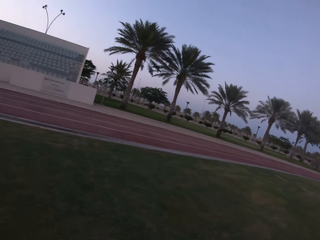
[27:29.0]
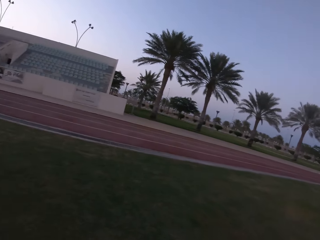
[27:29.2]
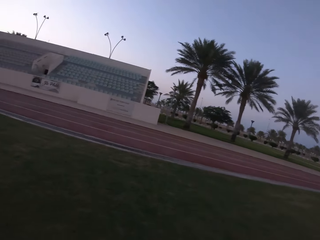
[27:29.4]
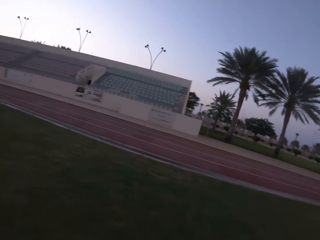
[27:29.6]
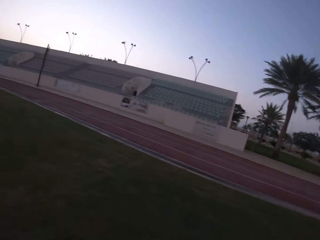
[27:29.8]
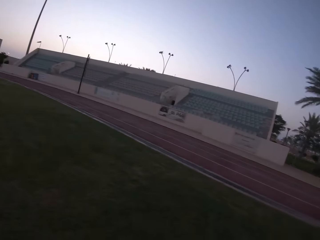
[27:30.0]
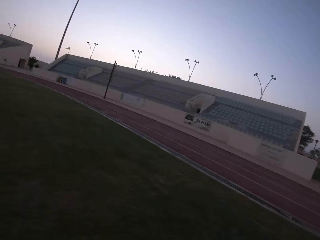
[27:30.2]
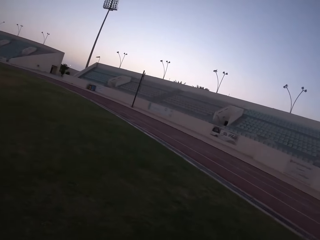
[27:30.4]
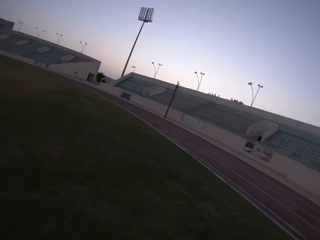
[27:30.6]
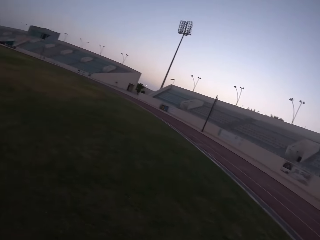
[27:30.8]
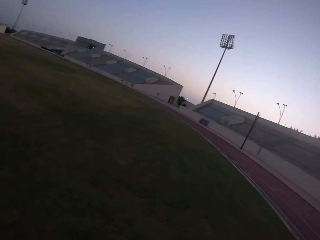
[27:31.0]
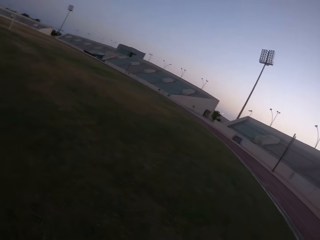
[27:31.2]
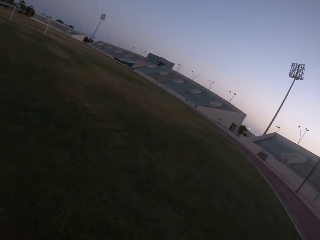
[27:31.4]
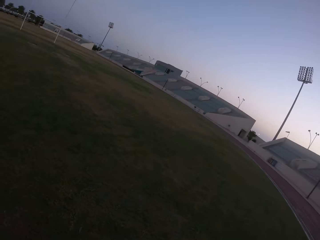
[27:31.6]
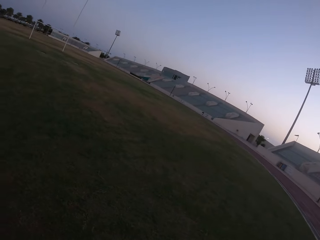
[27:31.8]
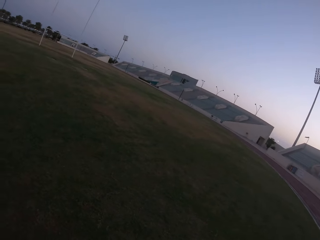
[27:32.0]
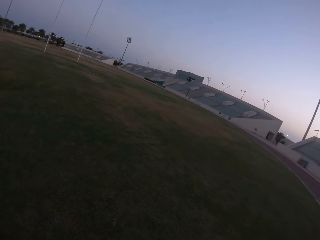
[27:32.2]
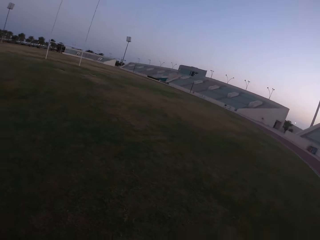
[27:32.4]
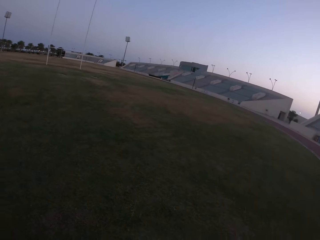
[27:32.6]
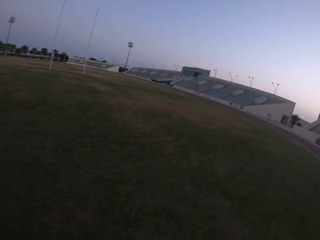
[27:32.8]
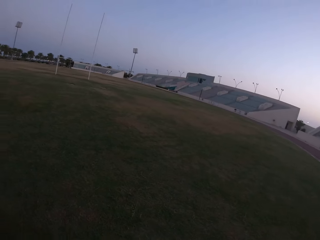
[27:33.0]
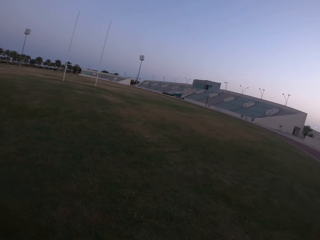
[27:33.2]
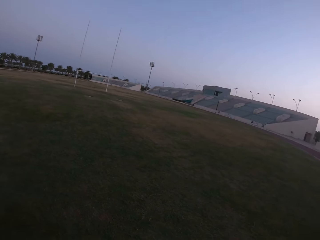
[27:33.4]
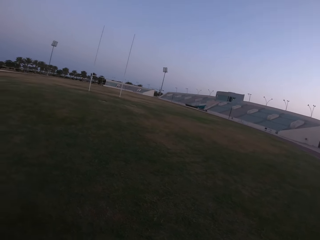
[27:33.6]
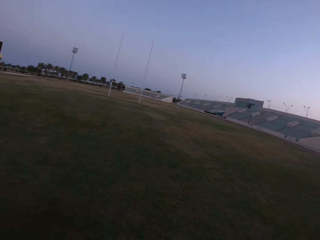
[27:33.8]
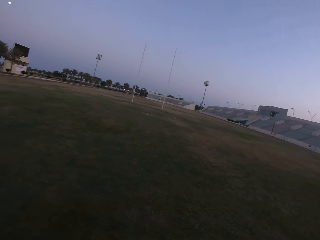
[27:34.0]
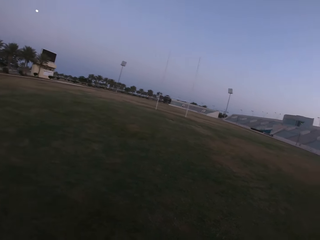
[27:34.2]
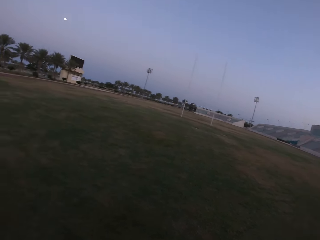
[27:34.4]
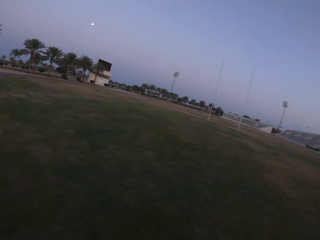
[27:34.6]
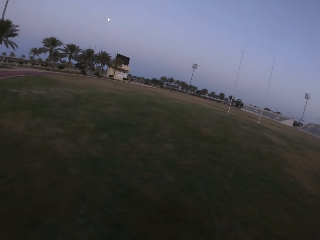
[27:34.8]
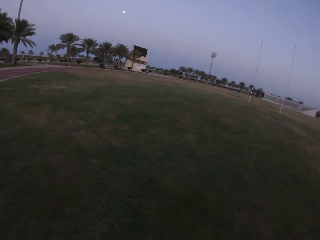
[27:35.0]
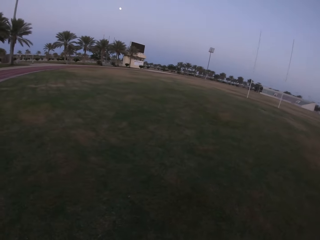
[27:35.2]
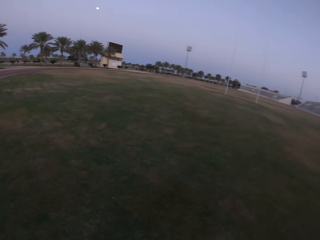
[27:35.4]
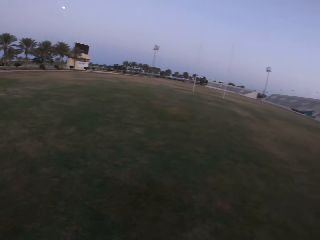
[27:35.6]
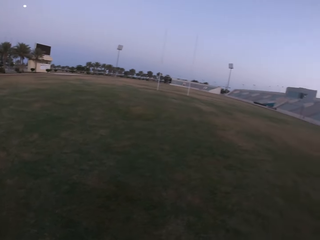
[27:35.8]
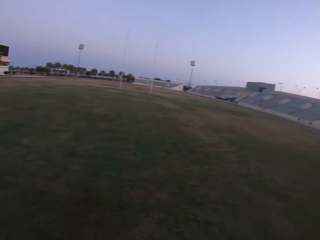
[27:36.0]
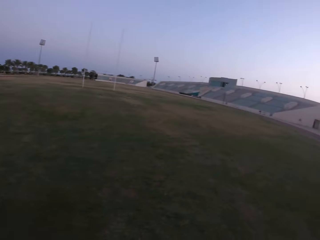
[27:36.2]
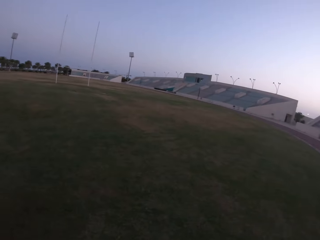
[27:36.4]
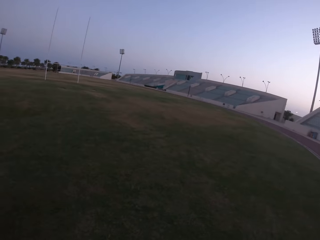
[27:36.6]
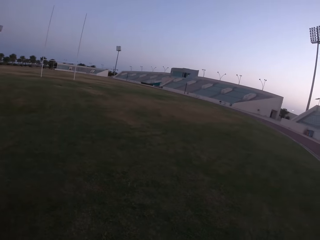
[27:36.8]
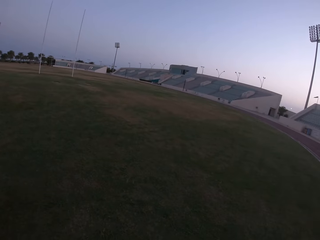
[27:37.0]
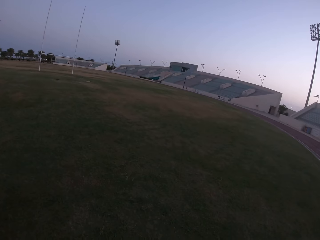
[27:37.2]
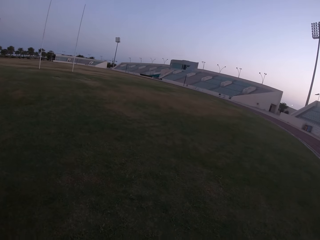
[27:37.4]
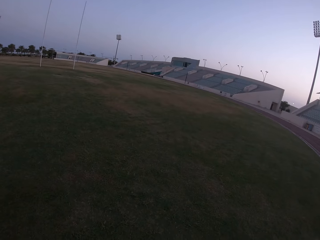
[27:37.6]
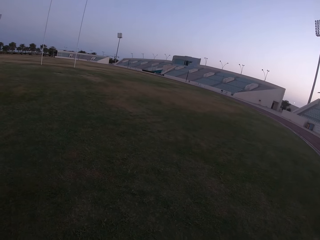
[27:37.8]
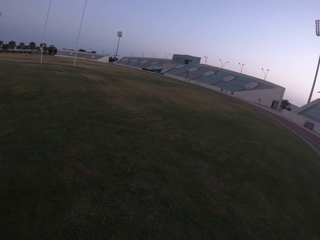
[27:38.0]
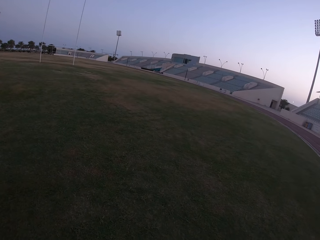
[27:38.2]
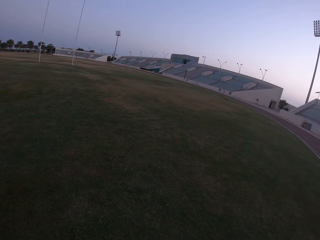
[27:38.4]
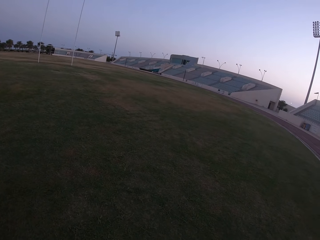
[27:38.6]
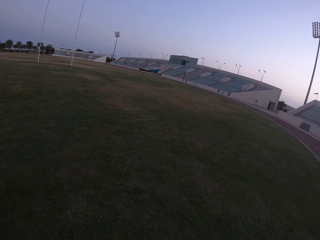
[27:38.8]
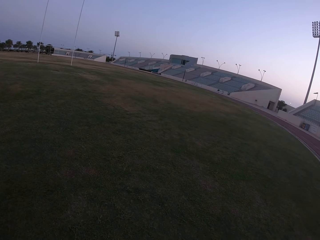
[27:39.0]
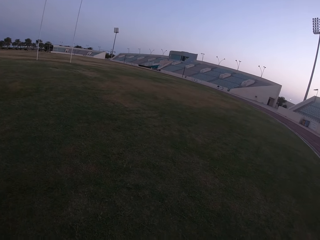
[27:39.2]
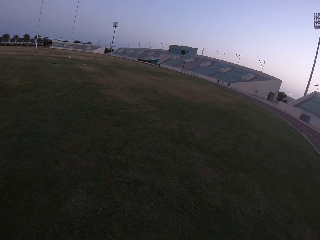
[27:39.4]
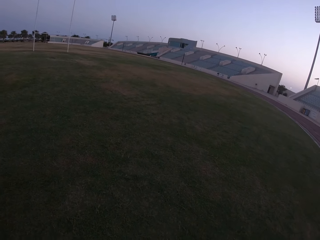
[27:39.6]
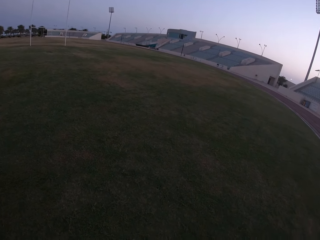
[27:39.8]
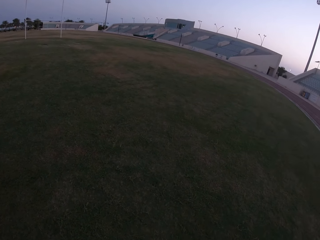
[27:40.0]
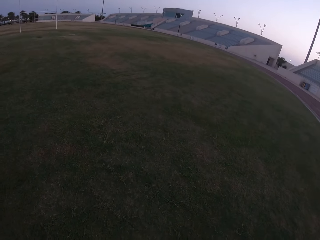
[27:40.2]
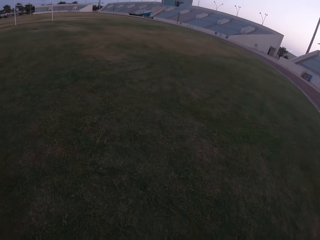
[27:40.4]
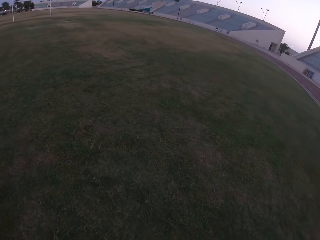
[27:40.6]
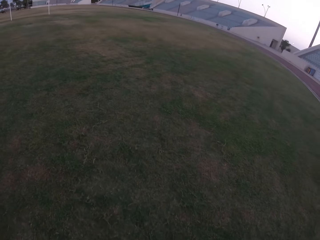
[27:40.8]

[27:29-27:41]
The camera wearer looks around. They run.

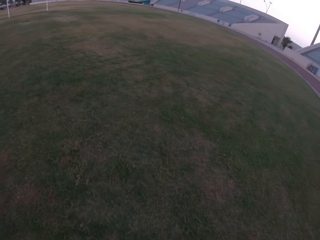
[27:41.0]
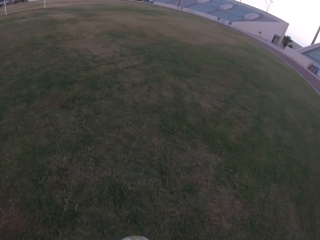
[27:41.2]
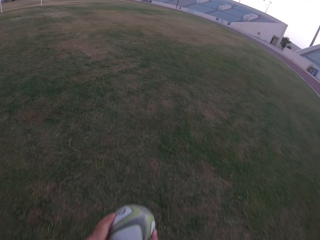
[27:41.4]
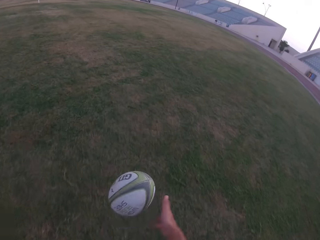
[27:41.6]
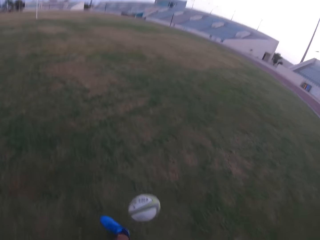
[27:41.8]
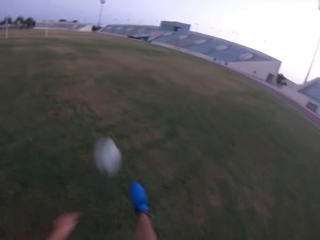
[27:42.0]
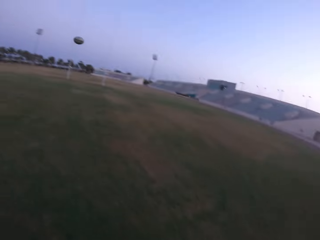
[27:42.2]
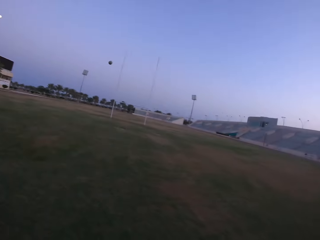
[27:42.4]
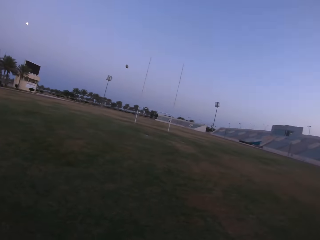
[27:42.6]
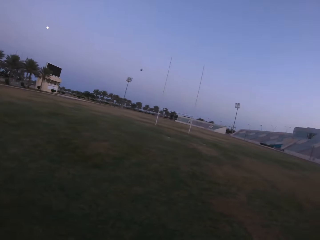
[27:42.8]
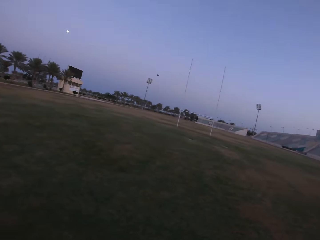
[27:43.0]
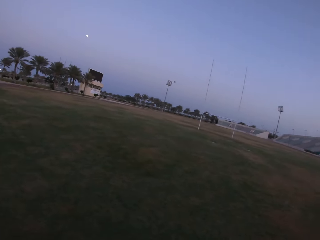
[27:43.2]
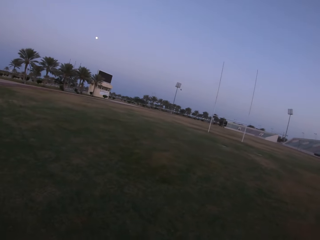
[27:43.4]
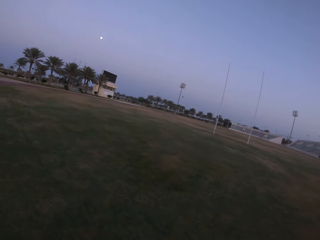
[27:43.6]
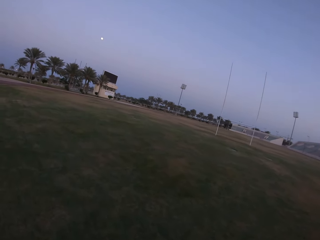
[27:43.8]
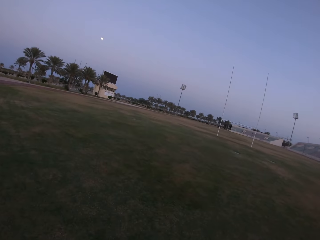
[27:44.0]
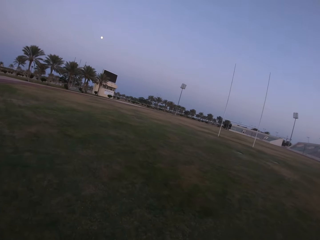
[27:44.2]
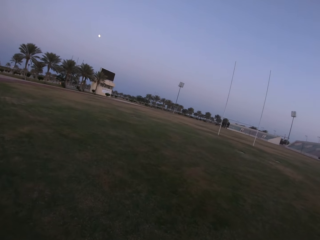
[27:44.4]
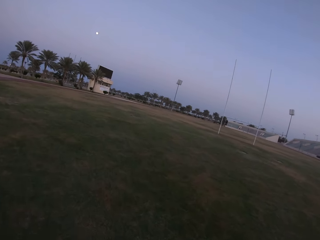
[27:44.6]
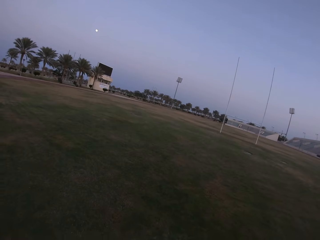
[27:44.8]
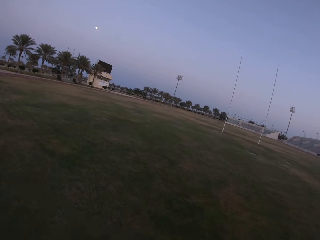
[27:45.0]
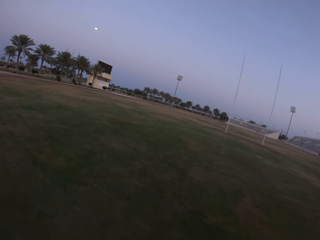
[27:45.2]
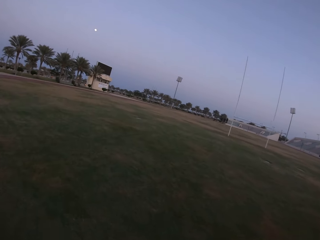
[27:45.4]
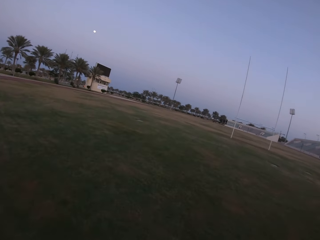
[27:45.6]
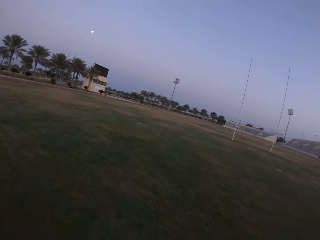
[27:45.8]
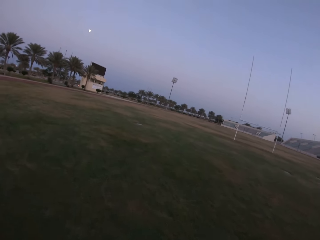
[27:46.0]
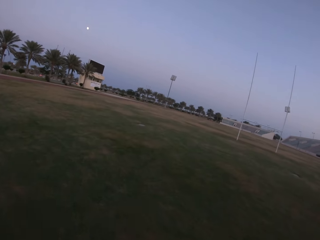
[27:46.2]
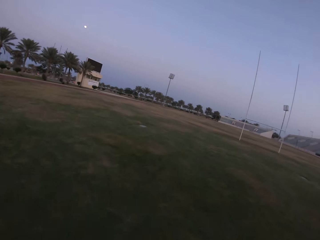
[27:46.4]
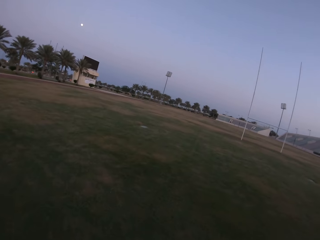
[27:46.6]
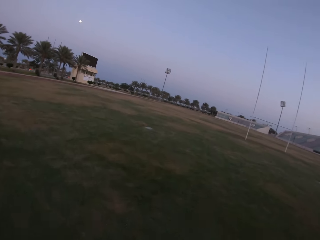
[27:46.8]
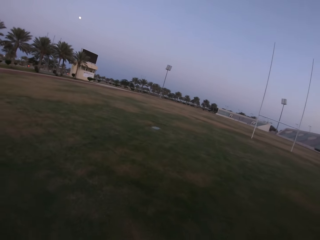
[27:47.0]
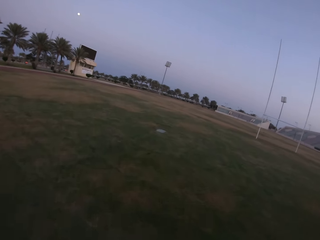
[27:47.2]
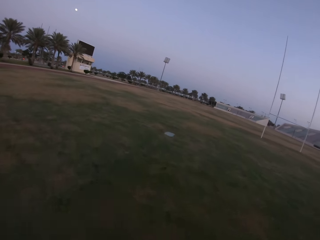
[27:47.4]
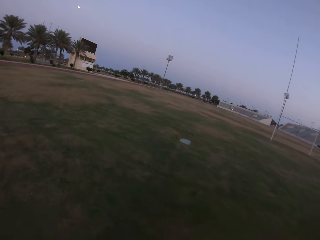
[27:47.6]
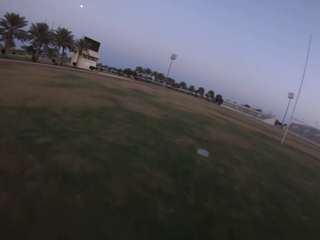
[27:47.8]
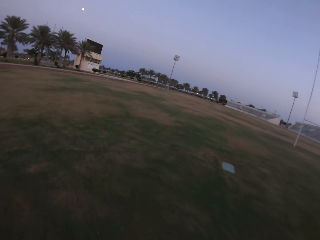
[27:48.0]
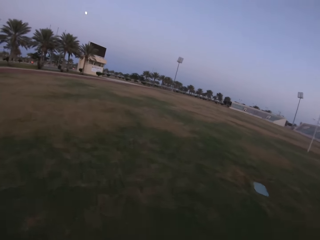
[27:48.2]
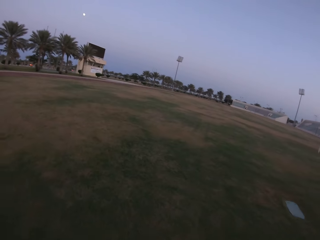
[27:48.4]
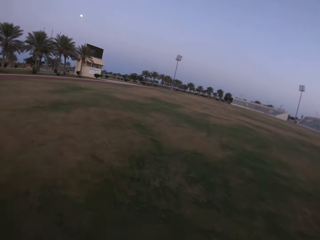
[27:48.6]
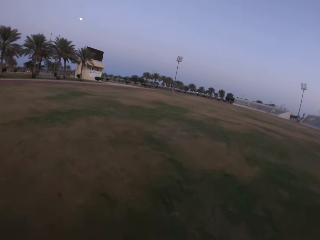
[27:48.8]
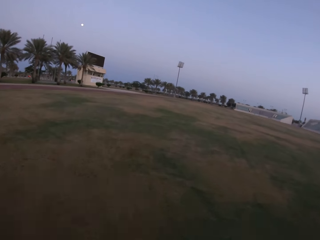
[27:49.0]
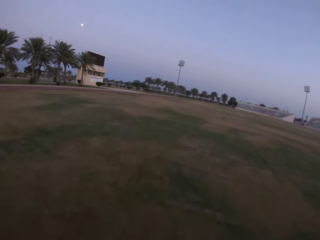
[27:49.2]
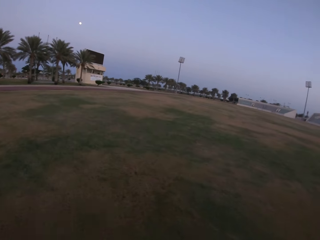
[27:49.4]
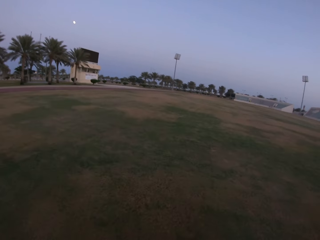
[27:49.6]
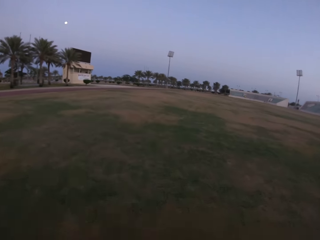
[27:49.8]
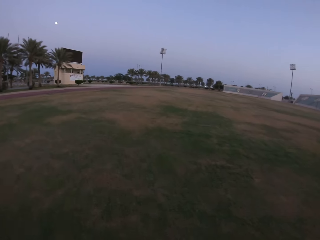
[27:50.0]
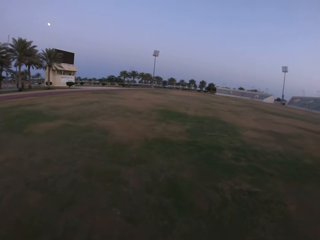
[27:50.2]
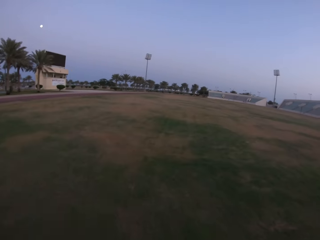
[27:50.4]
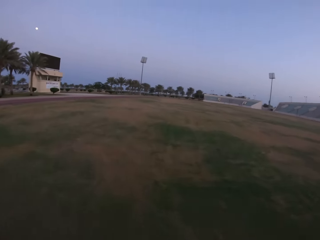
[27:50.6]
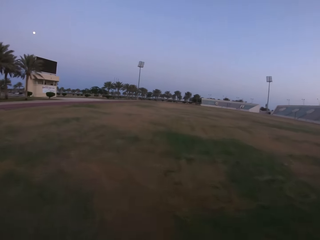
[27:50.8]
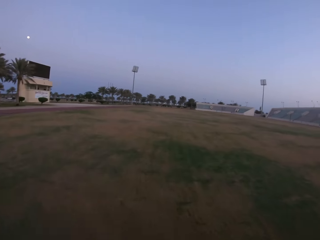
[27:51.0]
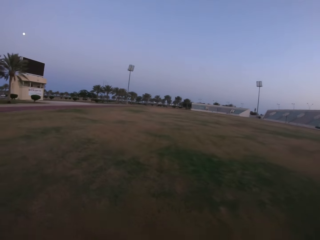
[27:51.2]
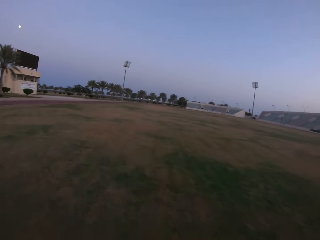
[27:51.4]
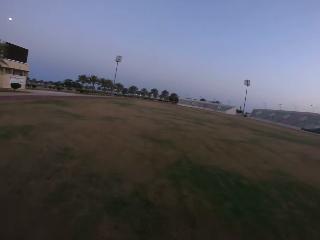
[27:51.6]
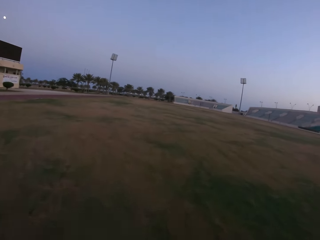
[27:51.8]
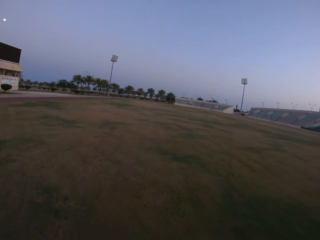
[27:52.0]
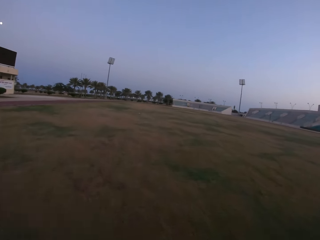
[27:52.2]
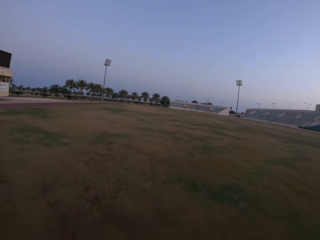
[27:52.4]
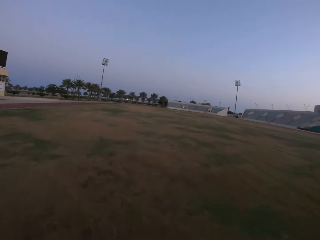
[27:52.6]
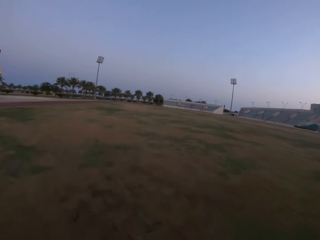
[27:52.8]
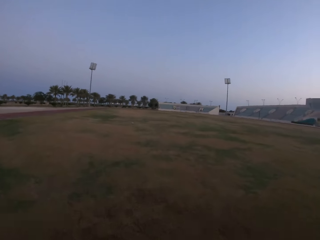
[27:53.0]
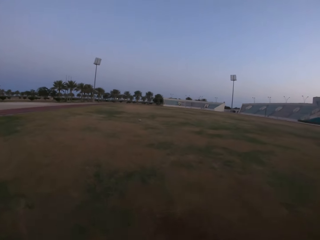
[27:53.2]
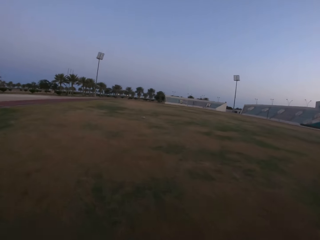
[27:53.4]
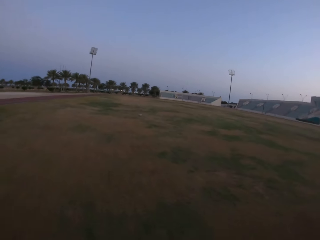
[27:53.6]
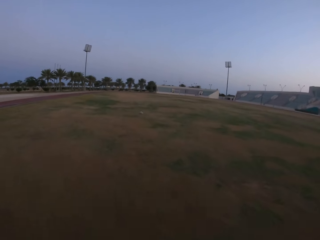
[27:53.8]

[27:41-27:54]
The camera wearer holds the ball. They release the ball and kick the ball. They run on the pitch. They walk in the field.
